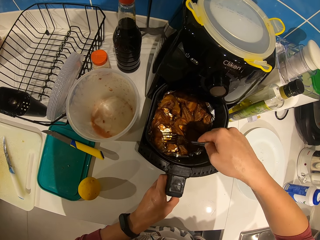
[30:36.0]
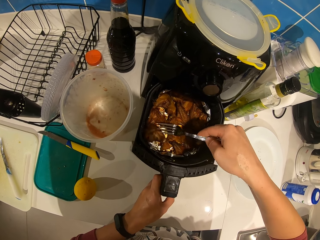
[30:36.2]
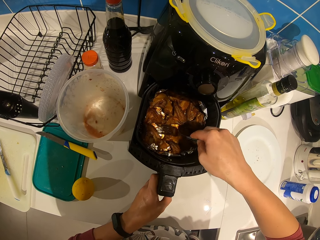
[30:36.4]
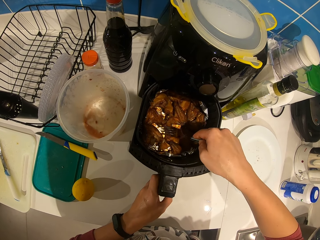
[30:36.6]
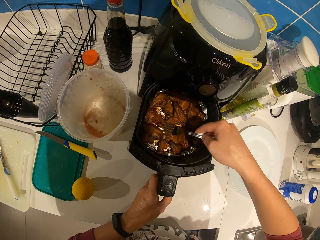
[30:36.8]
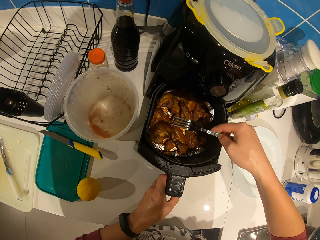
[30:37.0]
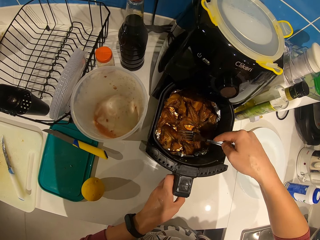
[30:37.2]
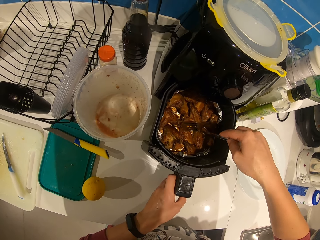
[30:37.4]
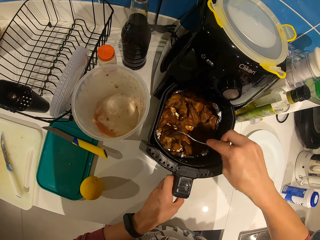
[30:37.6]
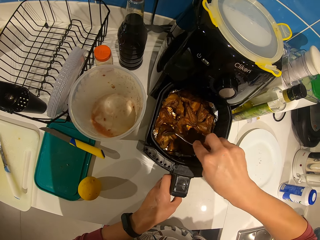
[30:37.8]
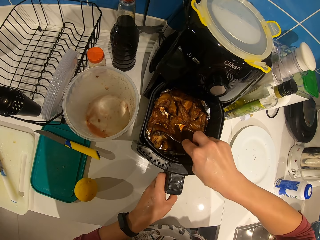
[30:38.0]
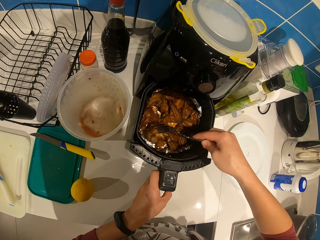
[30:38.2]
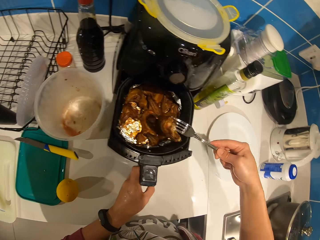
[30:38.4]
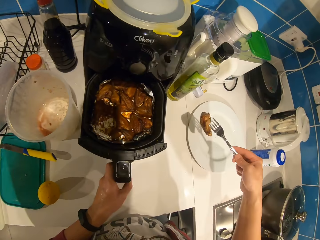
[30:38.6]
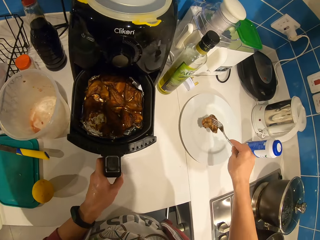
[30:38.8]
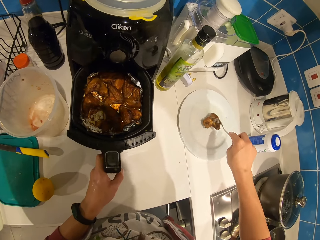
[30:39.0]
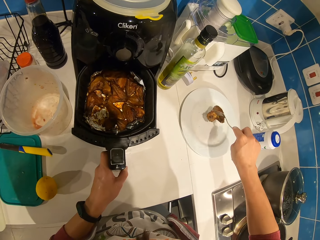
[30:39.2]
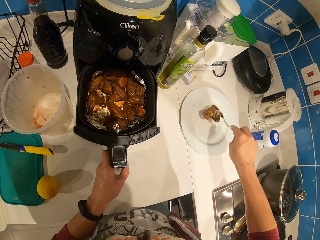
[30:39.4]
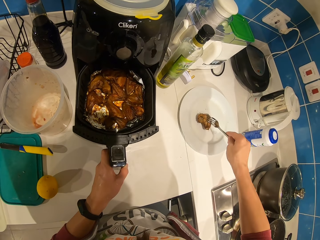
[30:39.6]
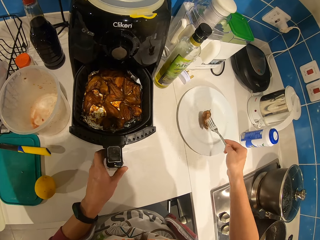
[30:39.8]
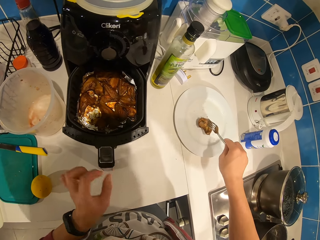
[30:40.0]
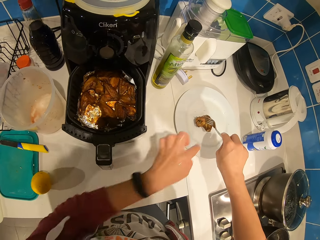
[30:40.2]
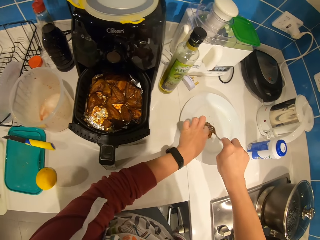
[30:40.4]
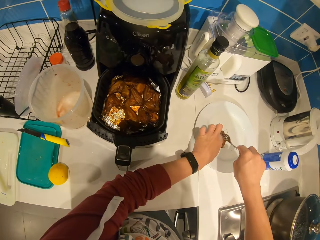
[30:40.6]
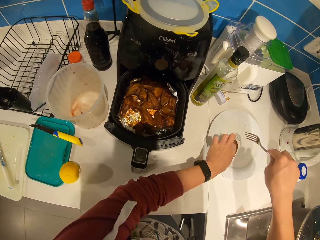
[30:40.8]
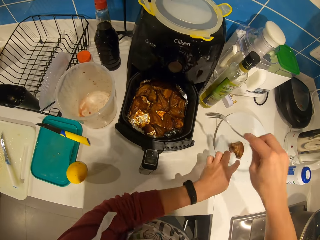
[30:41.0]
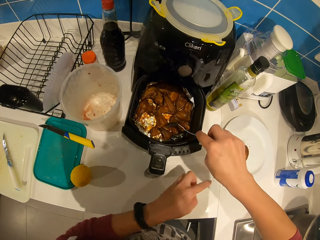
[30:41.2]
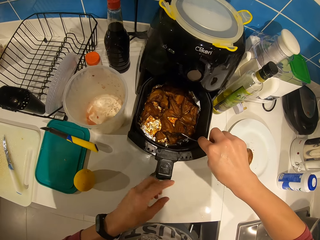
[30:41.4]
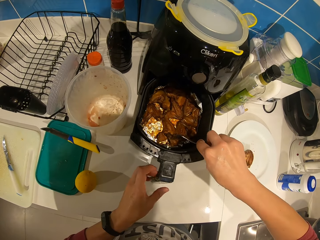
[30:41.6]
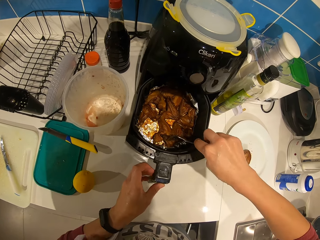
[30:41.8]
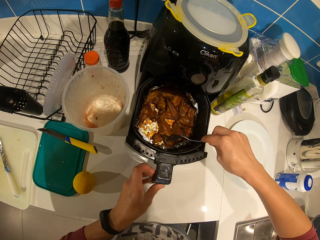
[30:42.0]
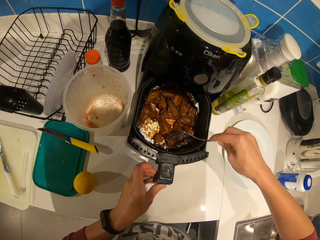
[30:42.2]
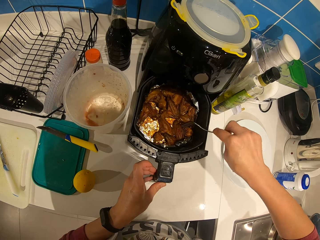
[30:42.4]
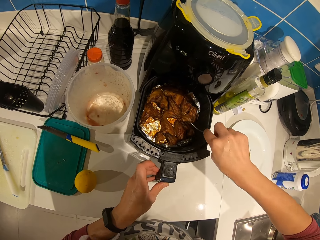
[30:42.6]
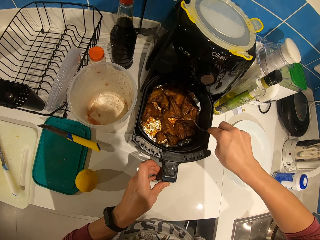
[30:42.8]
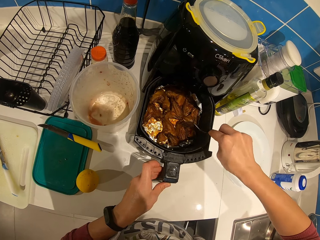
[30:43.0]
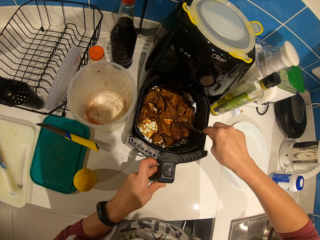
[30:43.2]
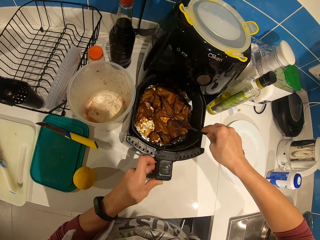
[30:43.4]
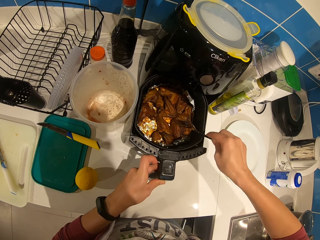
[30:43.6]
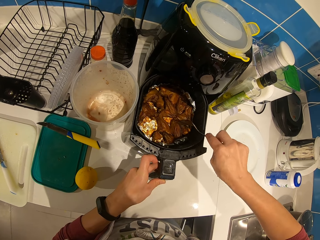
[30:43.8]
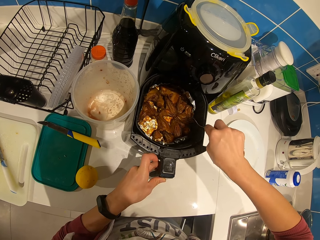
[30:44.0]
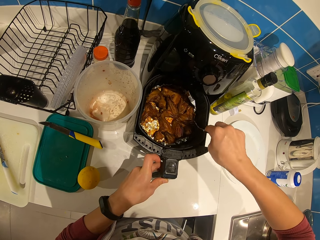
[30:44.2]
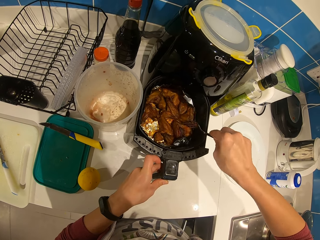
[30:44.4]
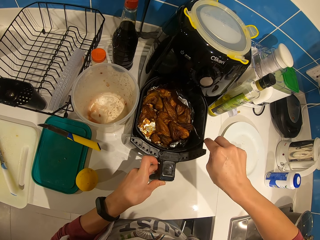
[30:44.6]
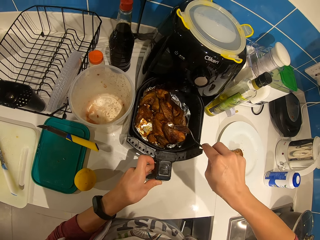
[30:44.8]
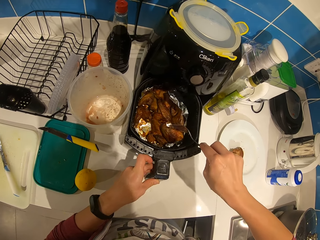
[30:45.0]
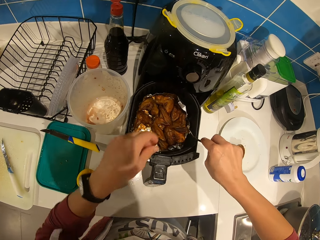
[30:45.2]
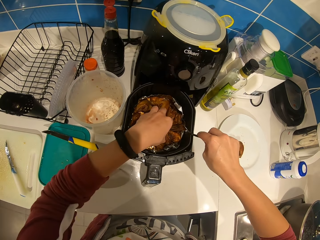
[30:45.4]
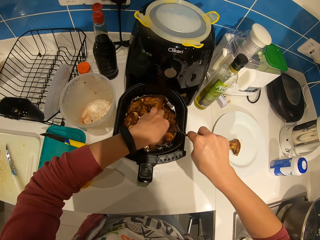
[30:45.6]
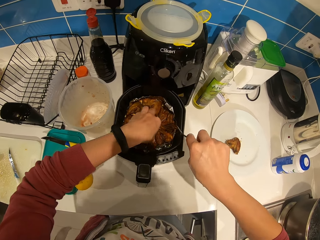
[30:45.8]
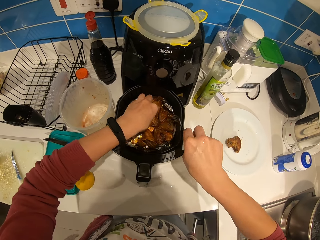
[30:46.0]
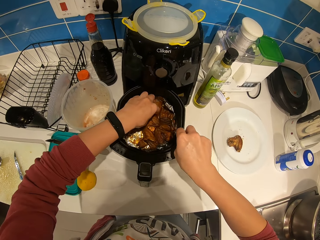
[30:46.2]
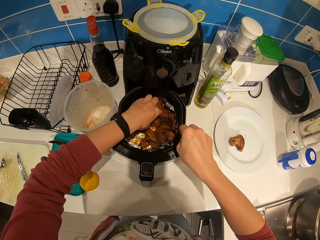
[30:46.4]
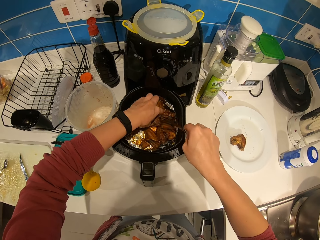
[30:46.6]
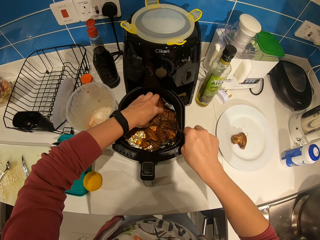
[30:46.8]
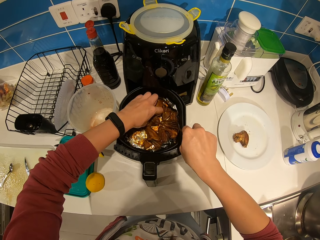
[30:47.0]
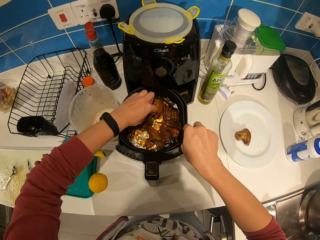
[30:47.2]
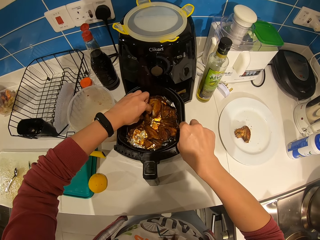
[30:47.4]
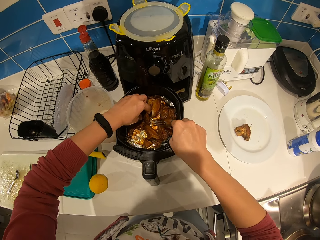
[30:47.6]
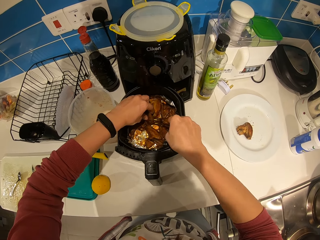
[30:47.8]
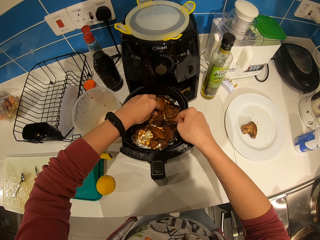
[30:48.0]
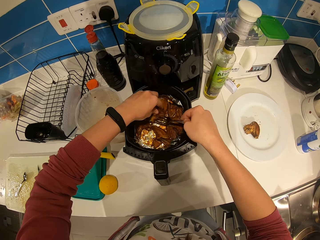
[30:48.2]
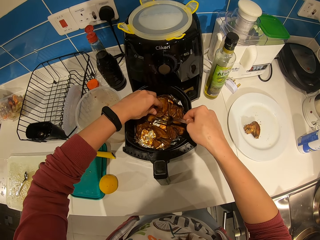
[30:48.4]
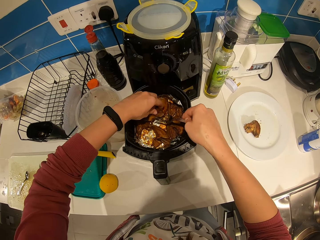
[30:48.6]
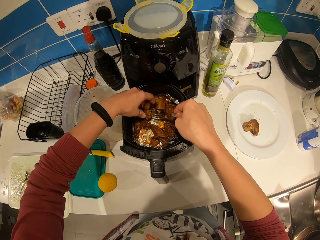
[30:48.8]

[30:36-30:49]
The camera wearer pokes the meat piece with the fork. He drops the meat on the flat plate. He shakes the fork with the meat piece on the plate. He removes the piece from the fork with the left hand. He picks a meat from the oven or fryer with the fork. He jabs pieces of meat on the fryer. He picks a piece from the fryer with the left hand.

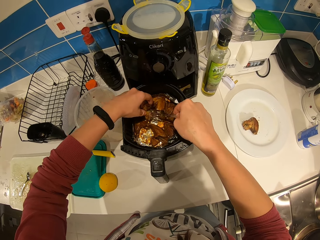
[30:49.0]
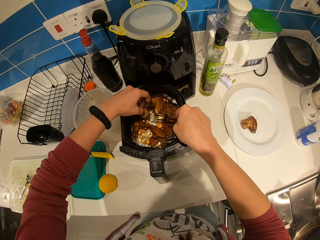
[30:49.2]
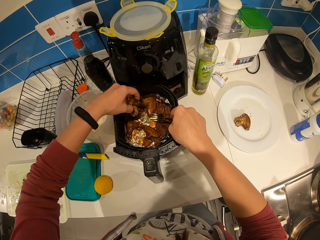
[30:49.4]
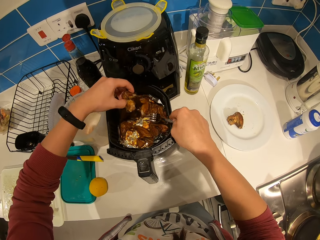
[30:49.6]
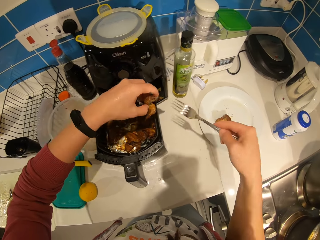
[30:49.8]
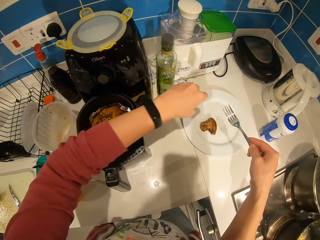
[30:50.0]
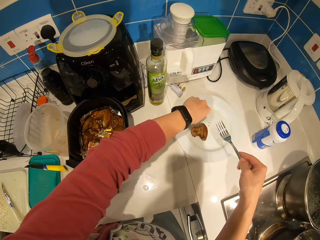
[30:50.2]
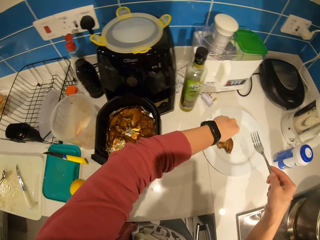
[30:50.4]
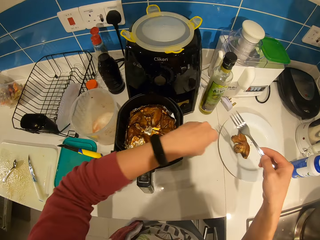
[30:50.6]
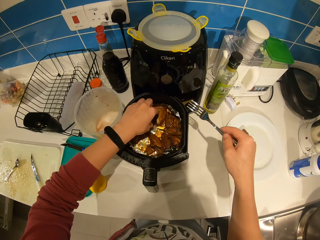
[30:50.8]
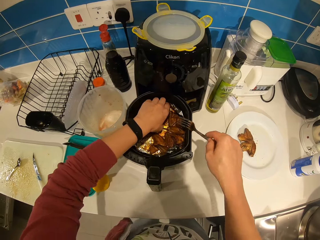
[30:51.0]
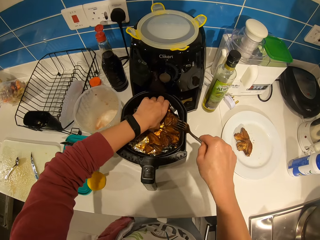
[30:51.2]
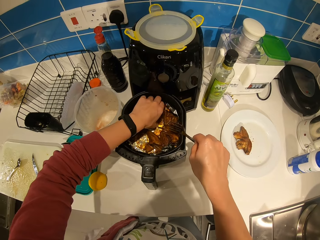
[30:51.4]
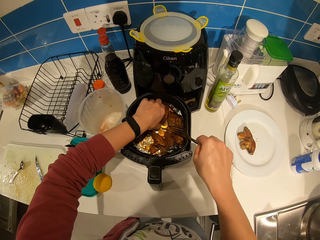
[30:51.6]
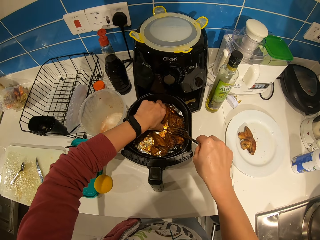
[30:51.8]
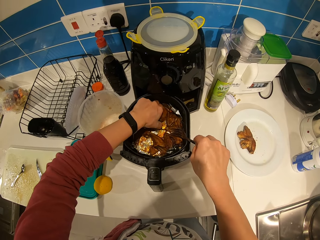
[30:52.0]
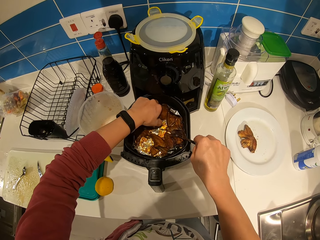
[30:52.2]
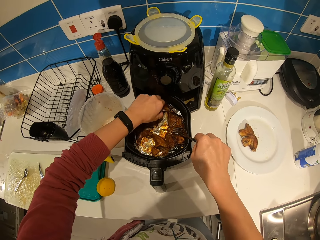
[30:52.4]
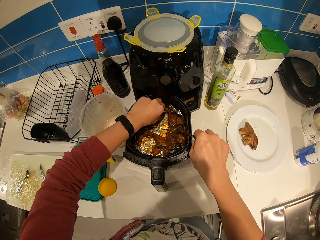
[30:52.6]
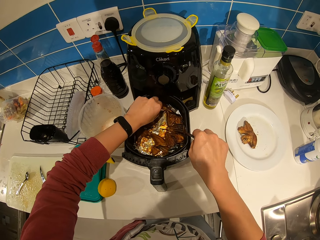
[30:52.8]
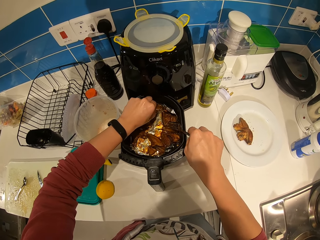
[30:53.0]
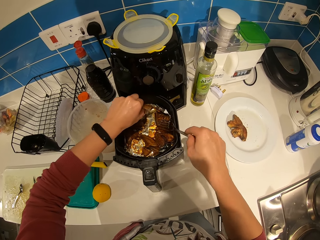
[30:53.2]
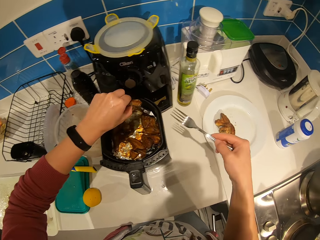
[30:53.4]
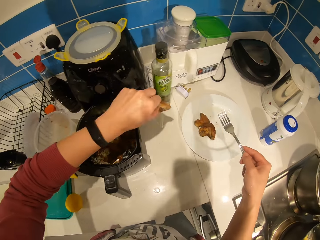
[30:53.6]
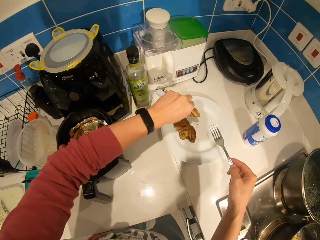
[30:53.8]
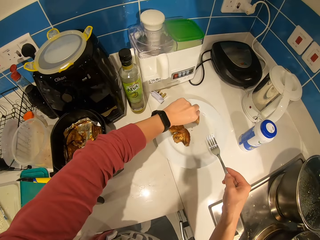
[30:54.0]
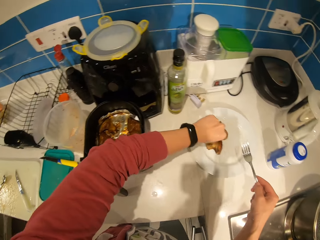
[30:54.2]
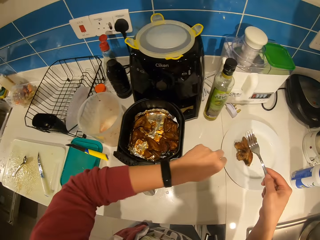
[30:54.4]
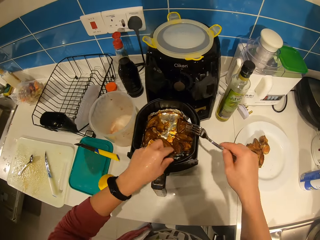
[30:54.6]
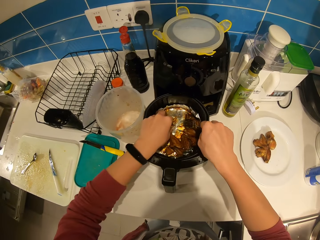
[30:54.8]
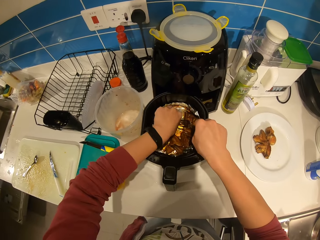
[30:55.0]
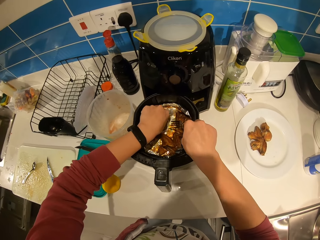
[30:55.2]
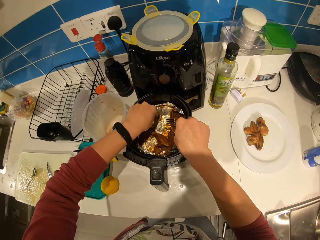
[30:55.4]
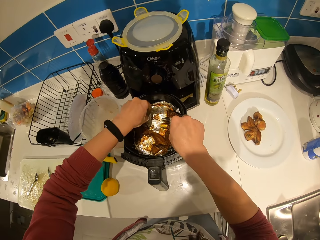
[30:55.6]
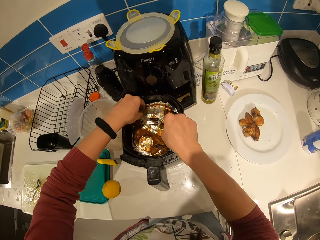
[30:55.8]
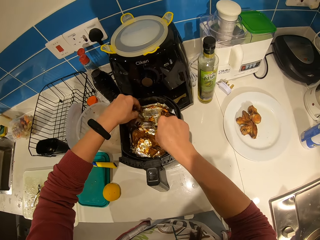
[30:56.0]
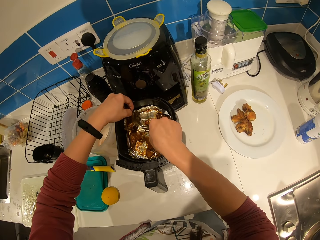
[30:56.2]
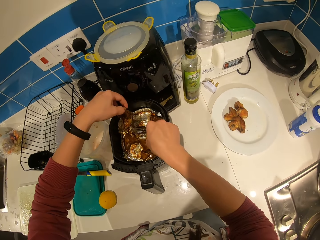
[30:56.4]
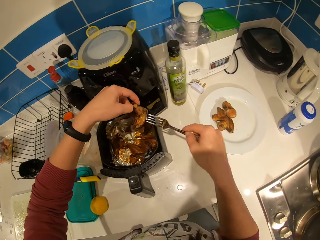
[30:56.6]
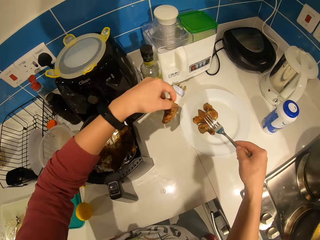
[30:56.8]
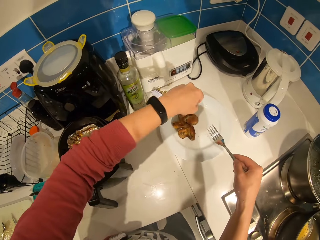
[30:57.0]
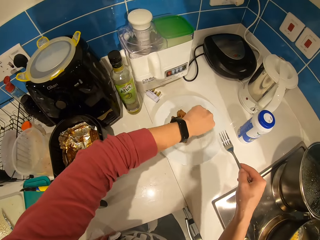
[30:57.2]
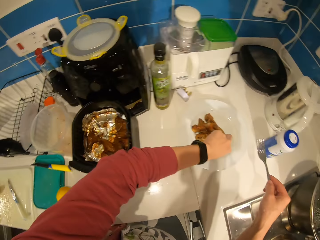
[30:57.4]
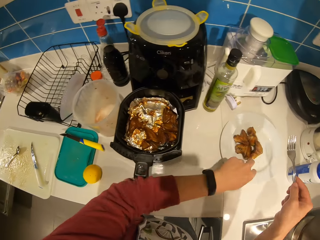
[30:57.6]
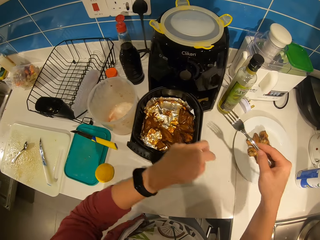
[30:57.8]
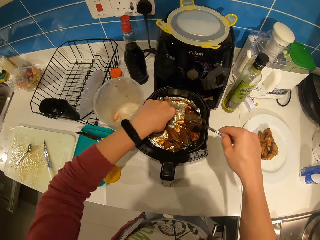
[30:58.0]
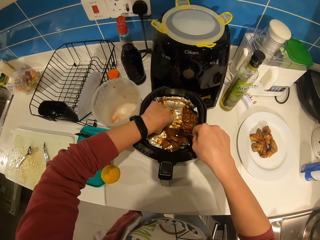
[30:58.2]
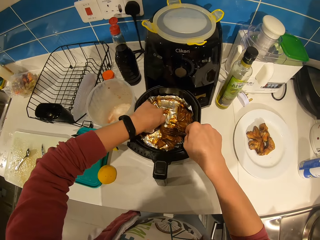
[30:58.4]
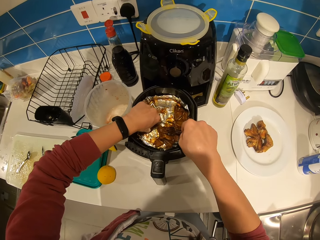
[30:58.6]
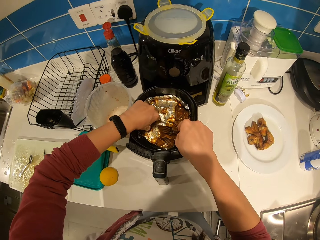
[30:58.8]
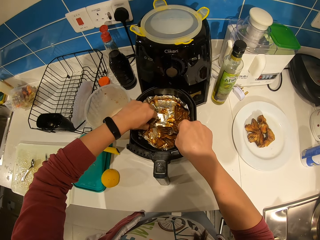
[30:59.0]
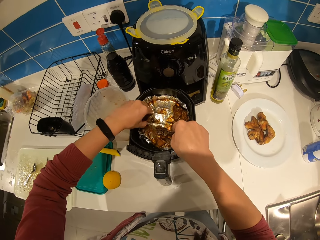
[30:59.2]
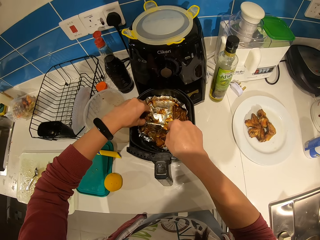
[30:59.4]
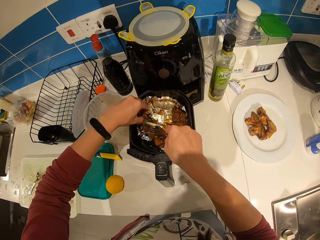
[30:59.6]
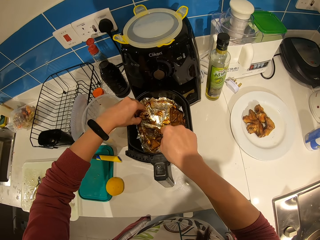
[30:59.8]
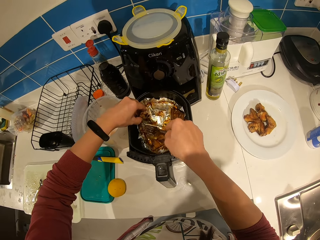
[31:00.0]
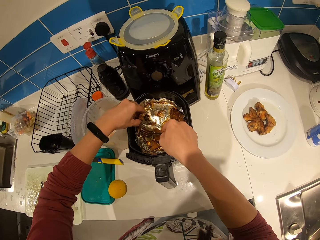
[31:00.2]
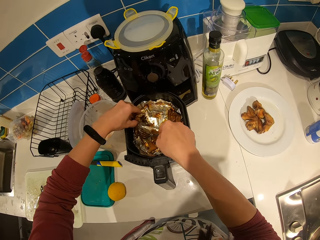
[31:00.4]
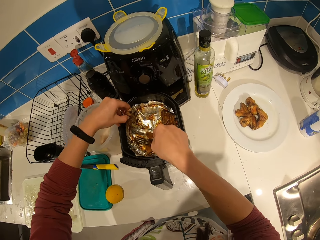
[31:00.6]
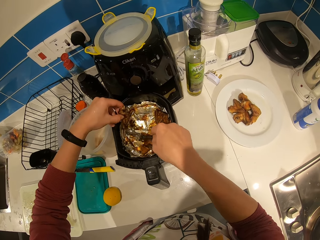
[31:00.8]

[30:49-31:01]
The camera wearer places the piece on the flat plate. He picks another piece from the fryer with the left hand. He places the piece on the plate. He picks another piece from the fryer with his left hand. He places the piece on the plate. He picks another piece from the fryer with his left hand.
